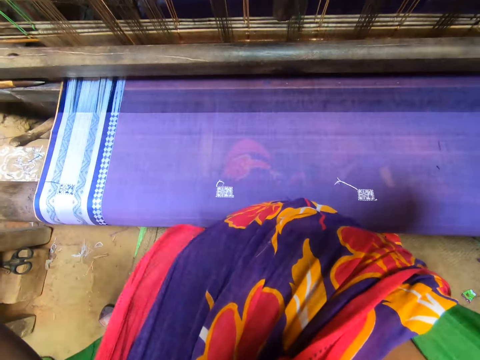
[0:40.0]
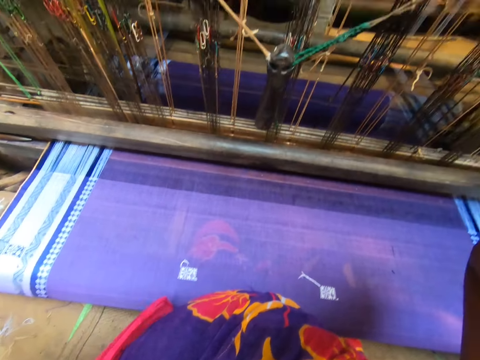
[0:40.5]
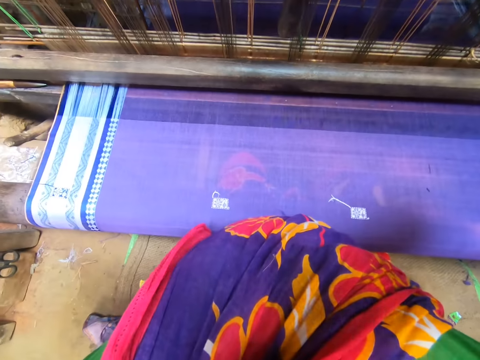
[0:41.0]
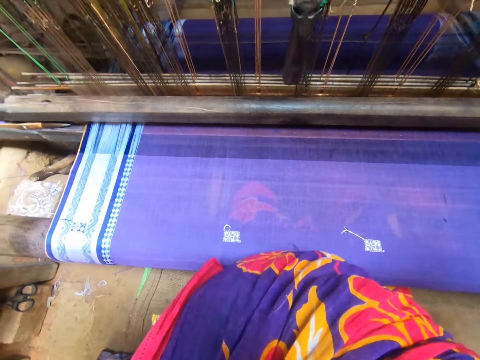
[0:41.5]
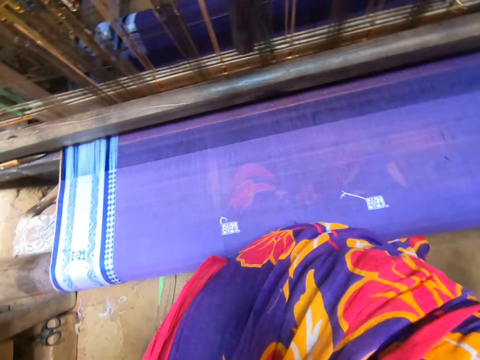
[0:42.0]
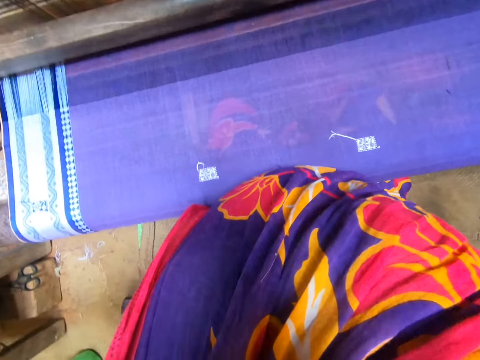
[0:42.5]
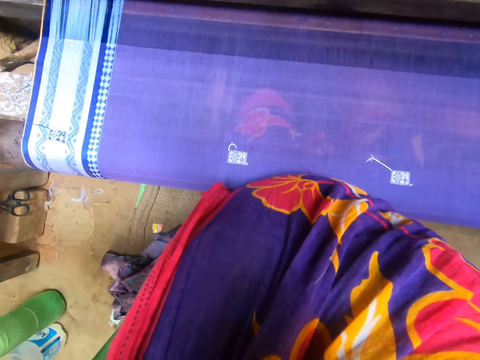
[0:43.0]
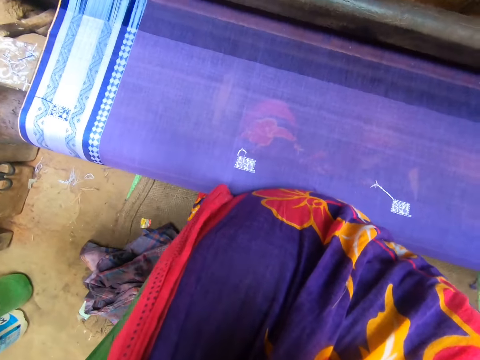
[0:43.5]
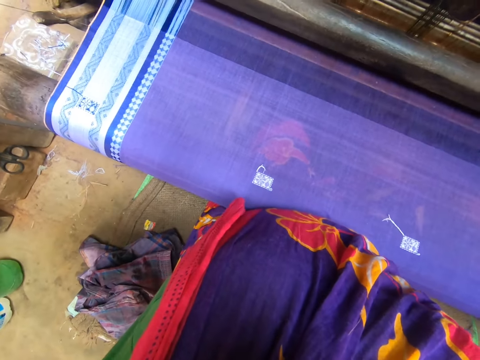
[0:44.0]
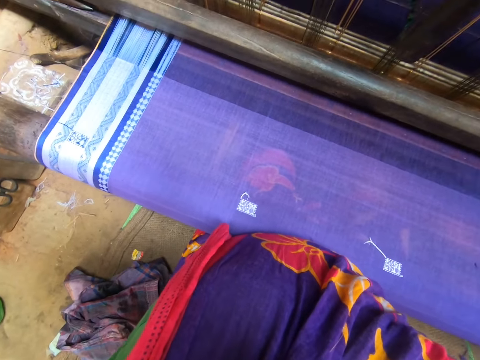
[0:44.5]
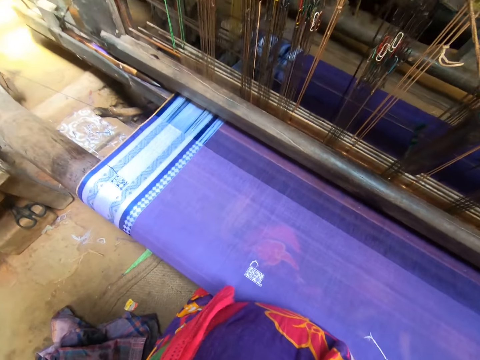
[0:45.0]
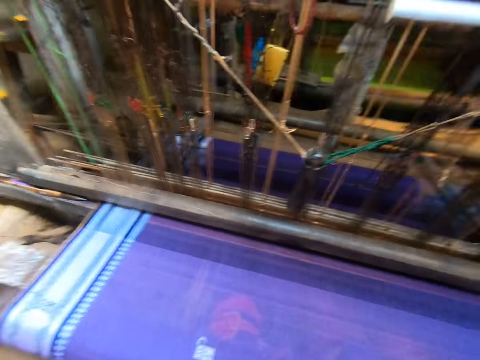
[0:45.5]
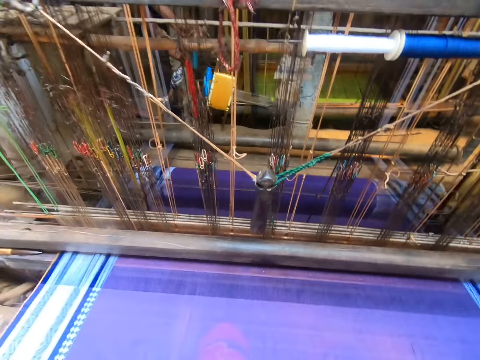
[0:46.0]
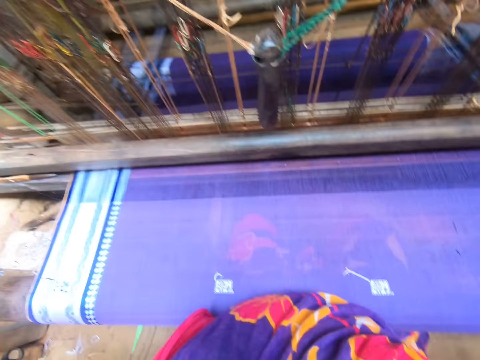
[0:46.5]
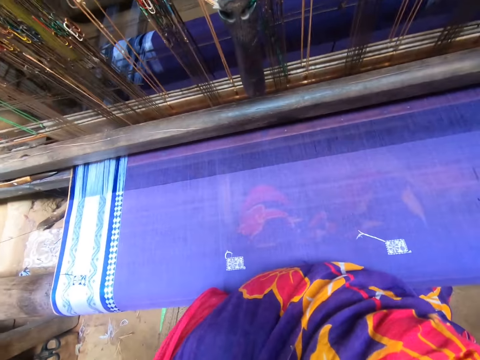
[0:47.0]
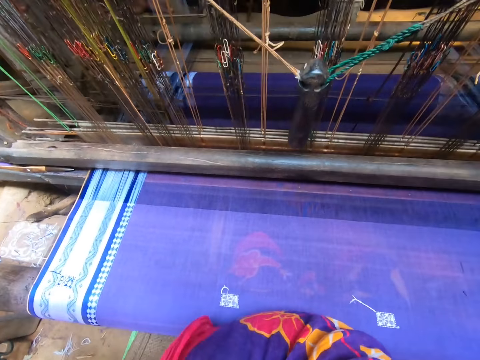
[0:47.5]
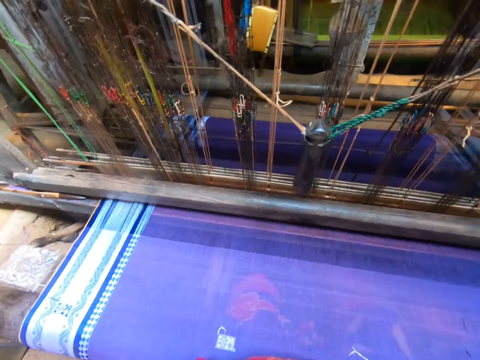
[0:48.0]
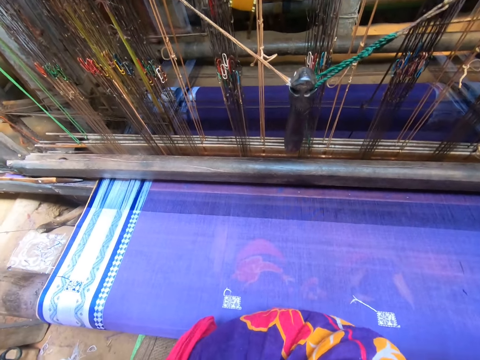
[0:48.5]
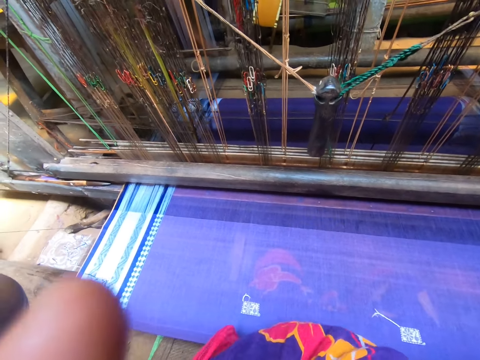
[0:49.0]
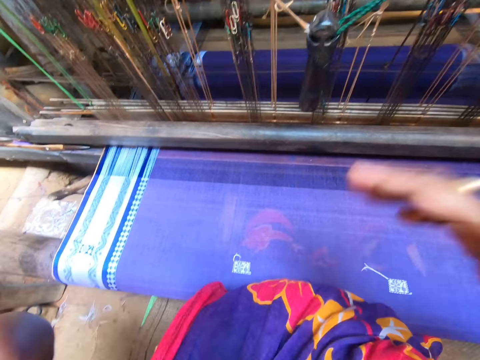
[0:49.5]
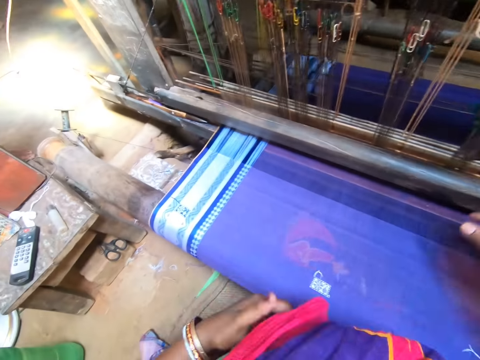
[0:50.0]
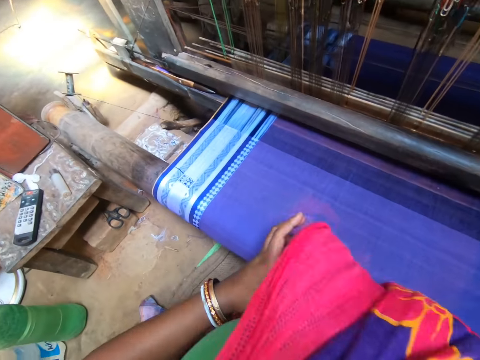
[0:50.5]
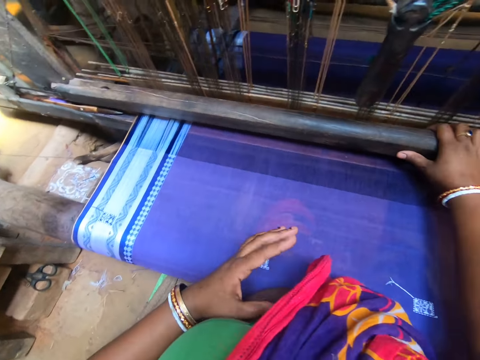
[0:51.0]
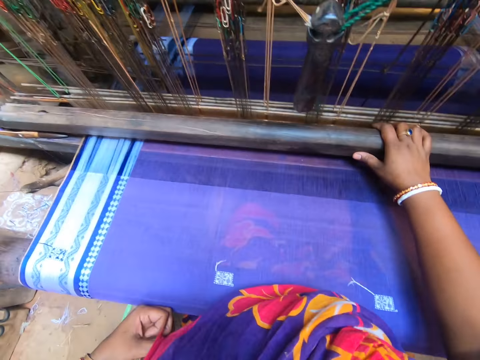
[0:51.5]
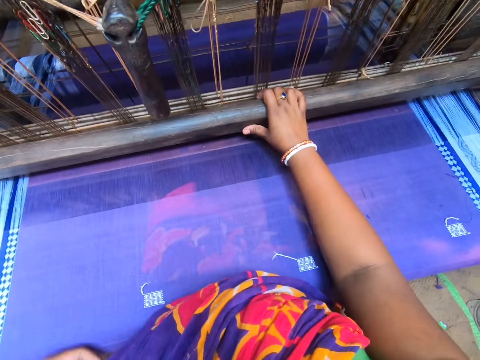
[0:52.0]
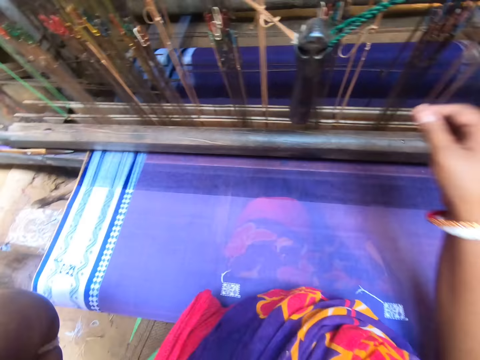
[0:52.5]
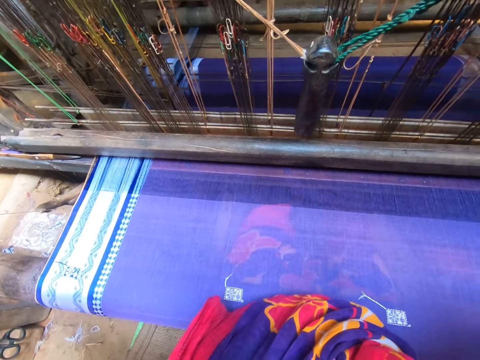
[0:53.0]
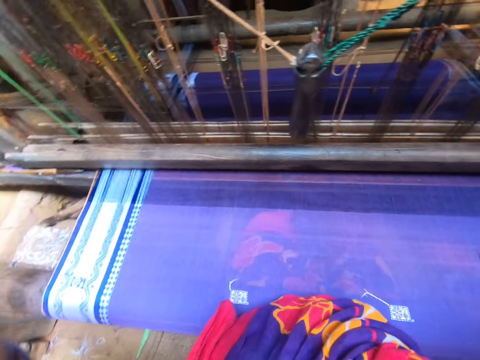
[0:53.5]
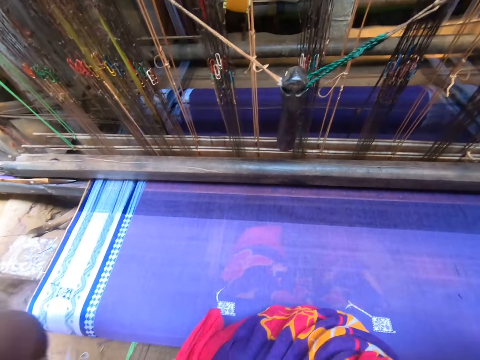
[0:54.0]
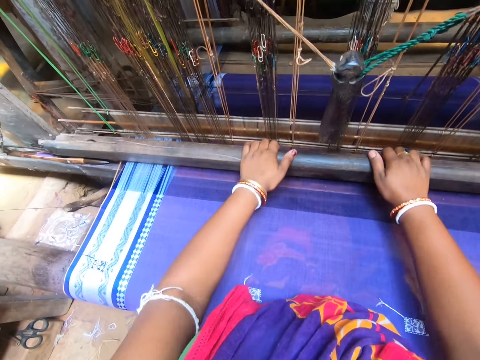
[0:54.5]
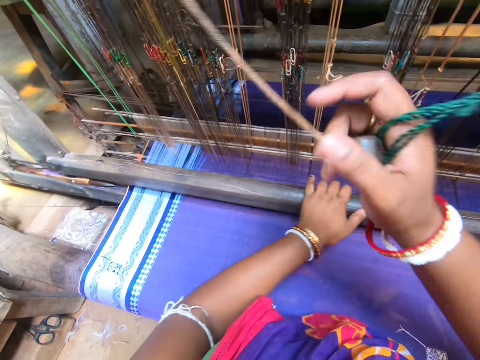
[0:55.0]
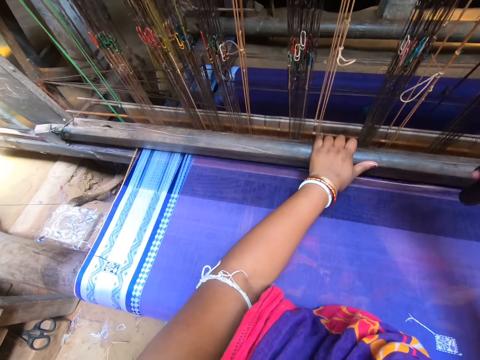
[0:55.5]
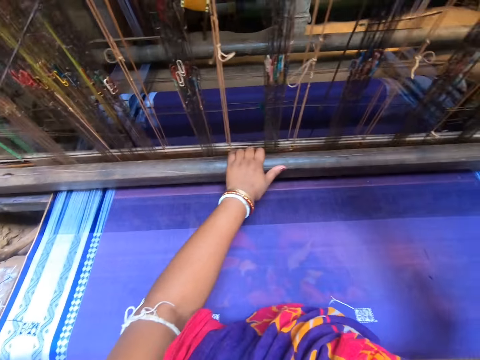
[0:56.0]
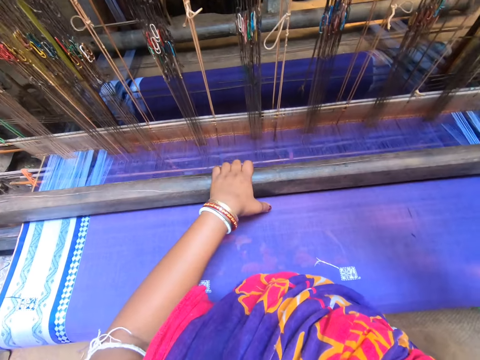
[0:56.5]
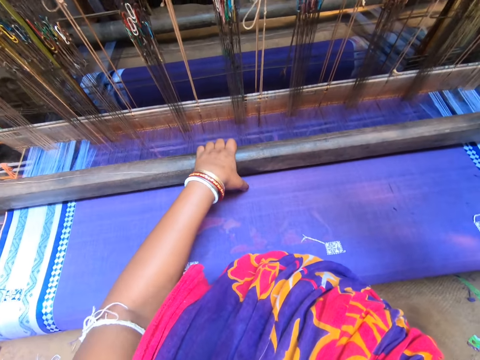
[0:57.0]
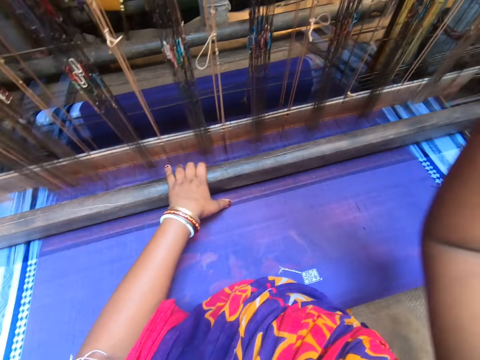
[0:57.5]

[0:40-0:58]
The camera wearer adjusts a camera on her head with both hands. She looks around a room. She touches the loom machine with her right hand. She interacts with a lady. She raises both hands towards the camera on her head. She adjusts the camera. She touches the loom machine with both hands. She weaves the cloth on the loom machine with both hands.

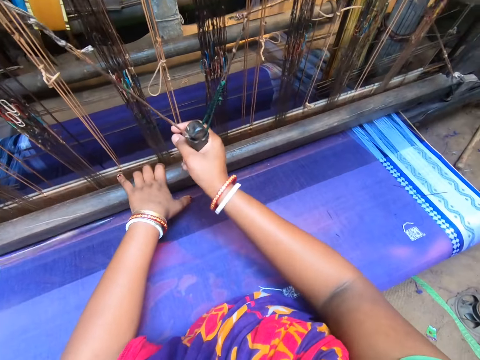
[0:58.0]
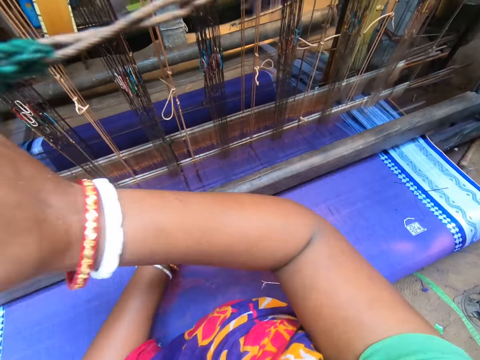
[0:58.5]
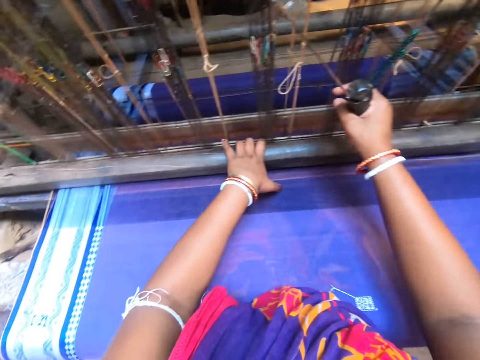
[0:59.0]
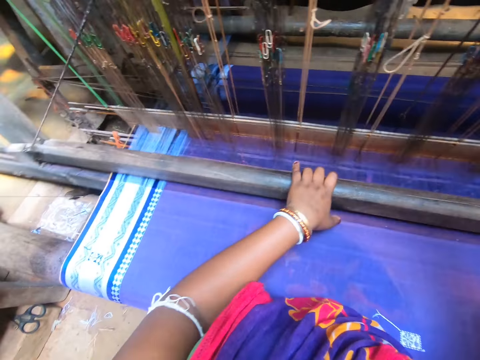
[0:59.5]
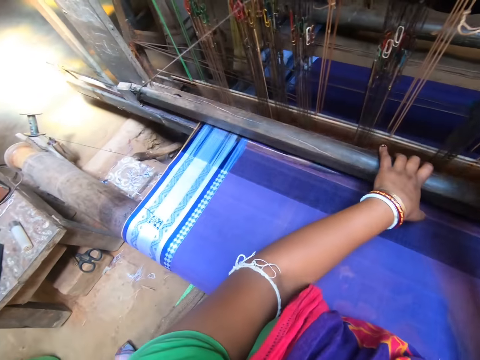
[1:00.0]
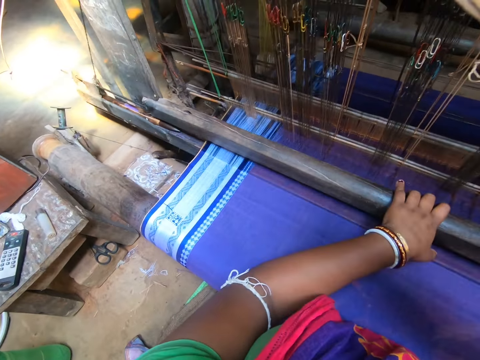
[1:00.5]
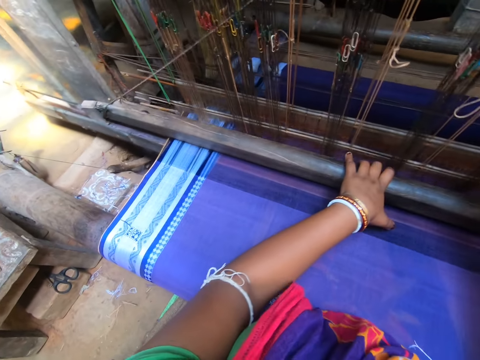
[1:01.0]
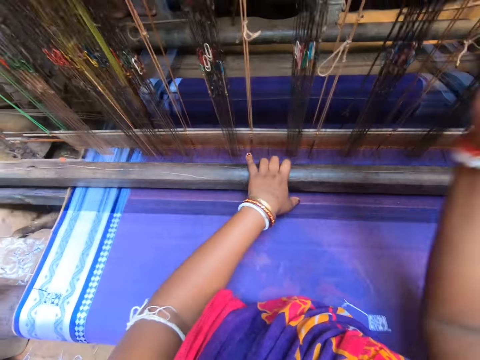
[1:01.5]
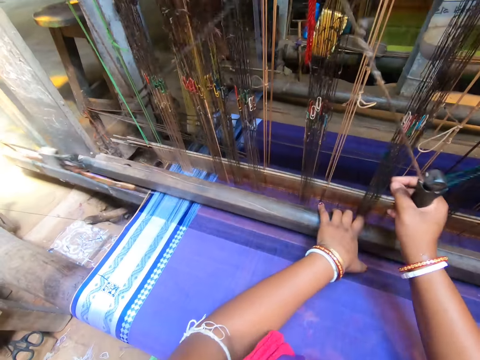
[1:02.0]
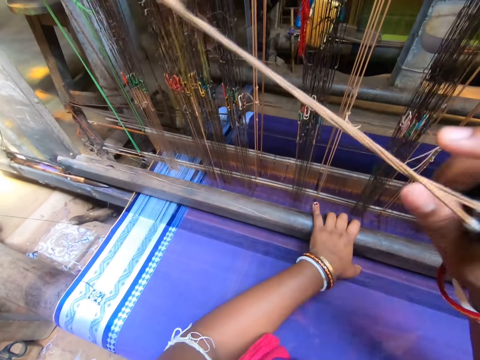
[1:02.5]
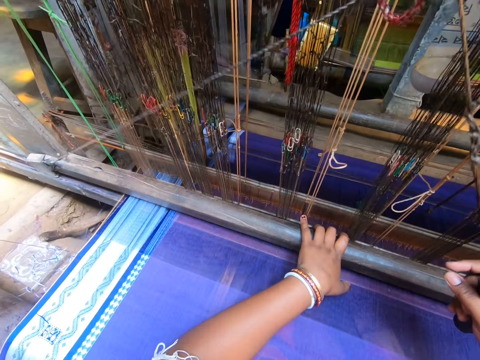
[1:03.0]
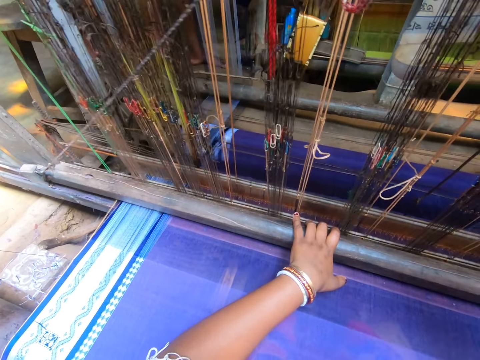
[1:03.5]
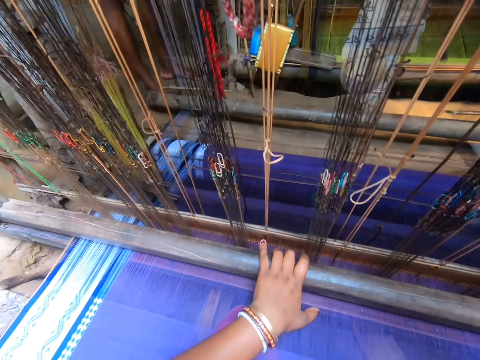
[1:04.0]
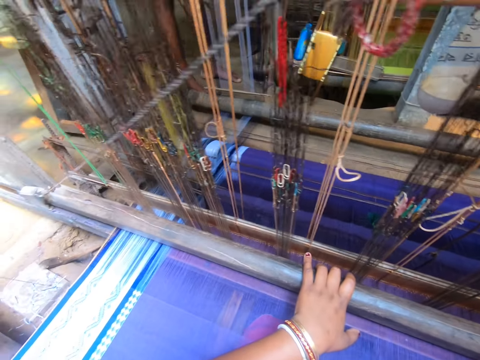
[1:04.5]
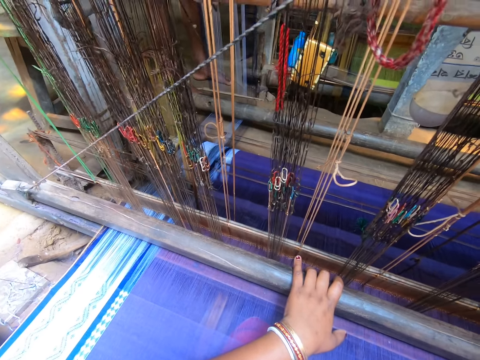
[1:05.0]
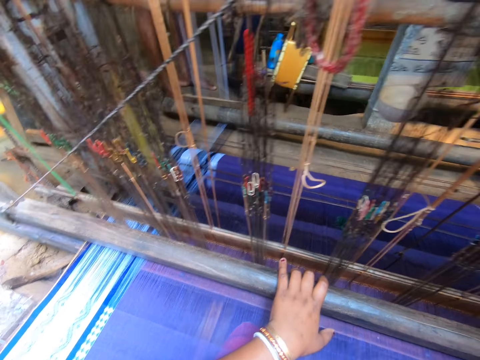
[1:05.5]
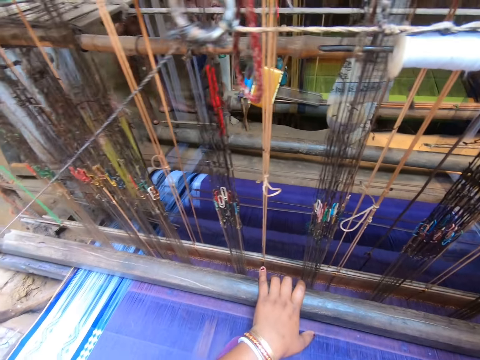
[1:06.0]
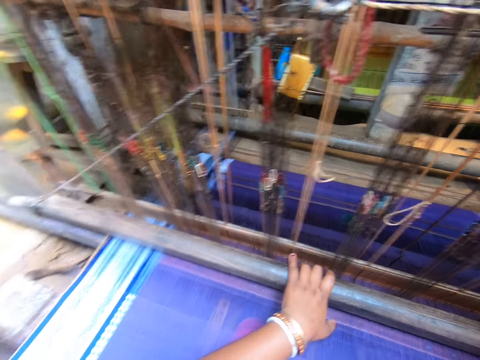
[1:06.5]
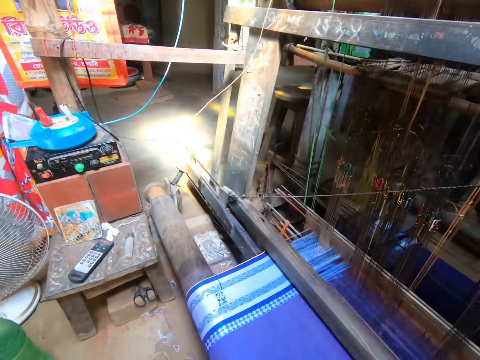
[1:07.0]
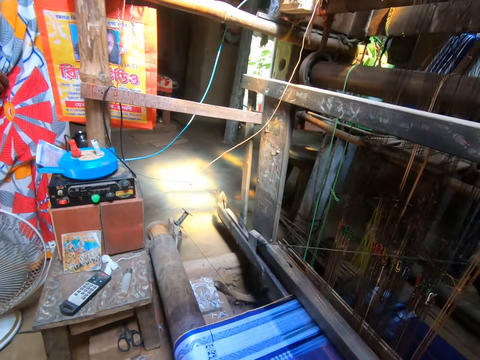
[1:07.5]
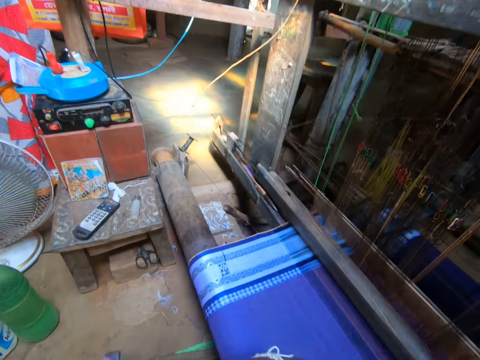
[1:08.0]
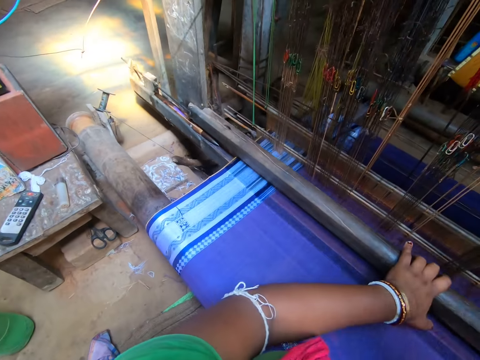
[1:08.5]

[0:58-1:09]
The camera wearer adjusts a thread on a piece of cloth. They knit the piece of cloth. They look around a room.
